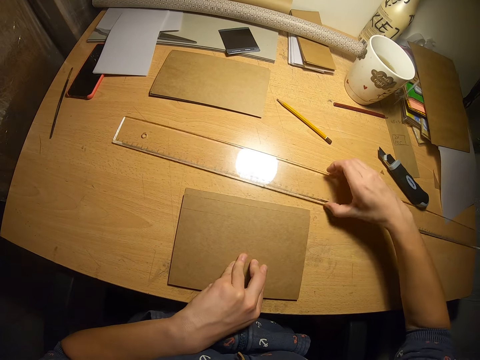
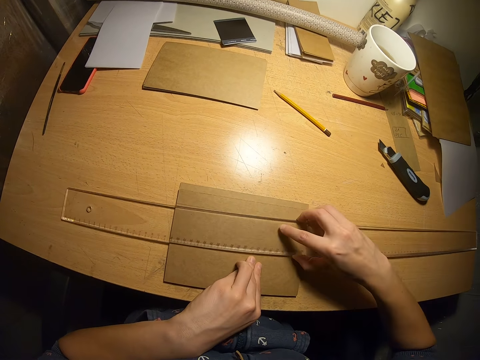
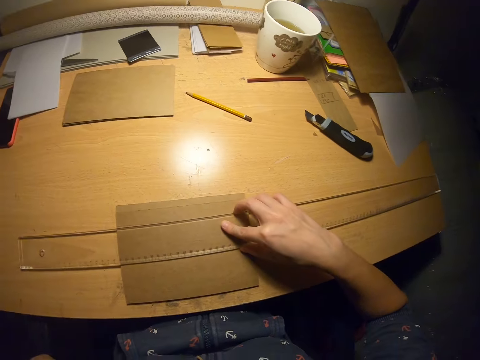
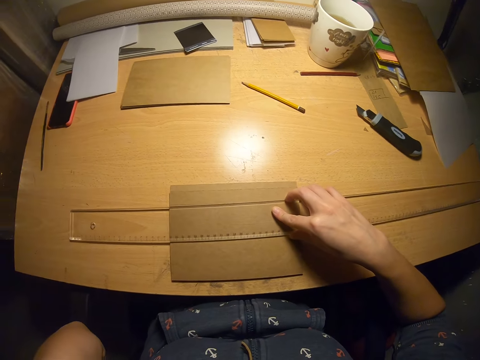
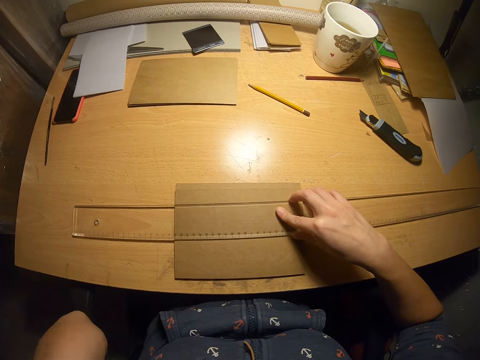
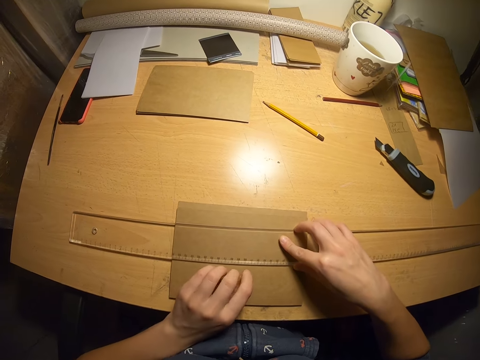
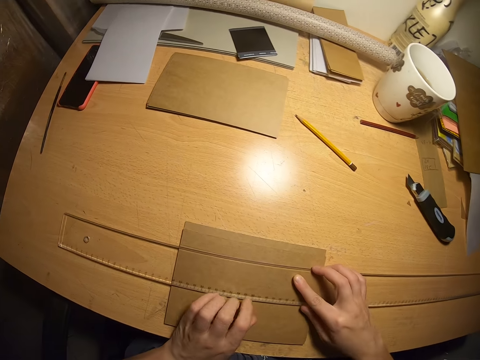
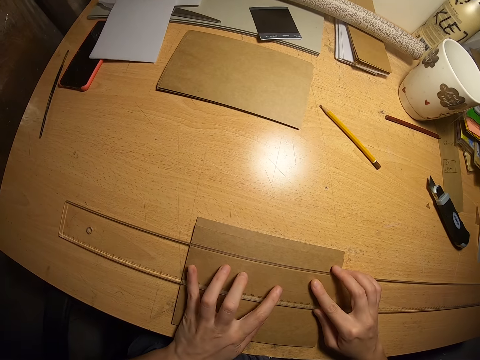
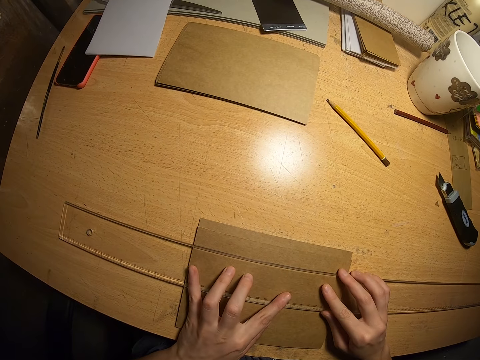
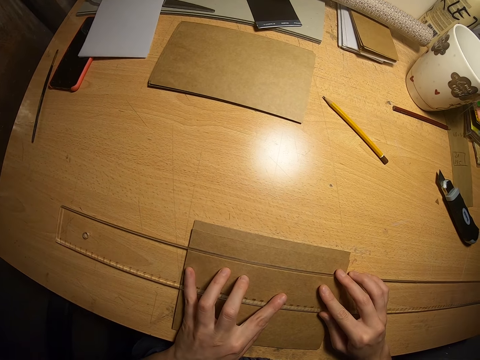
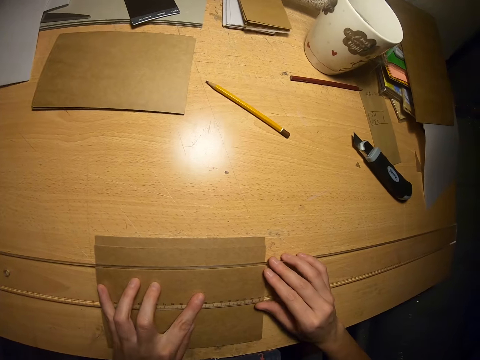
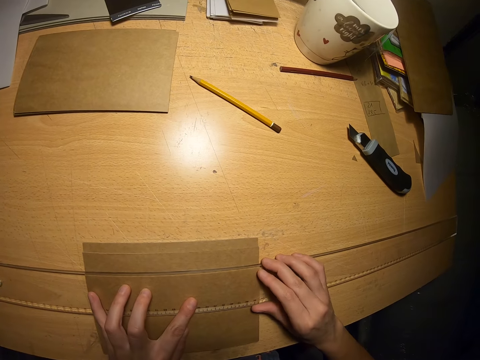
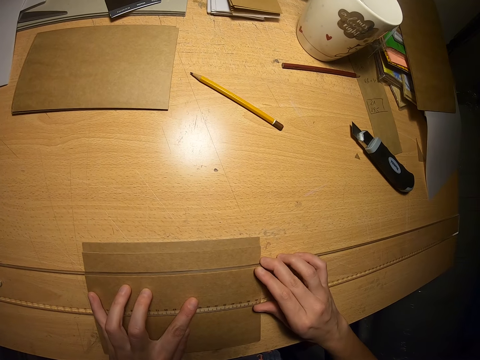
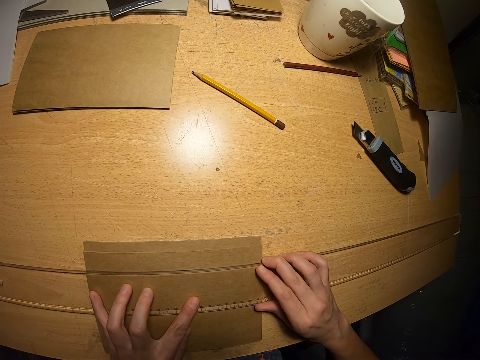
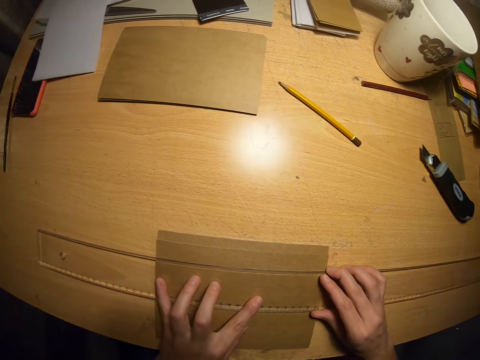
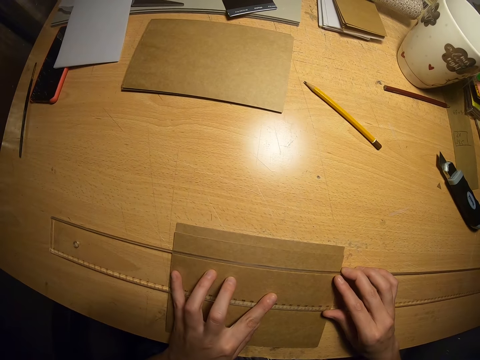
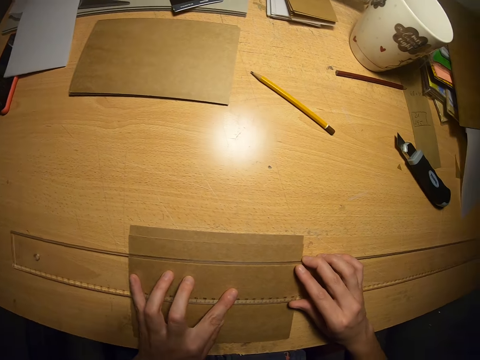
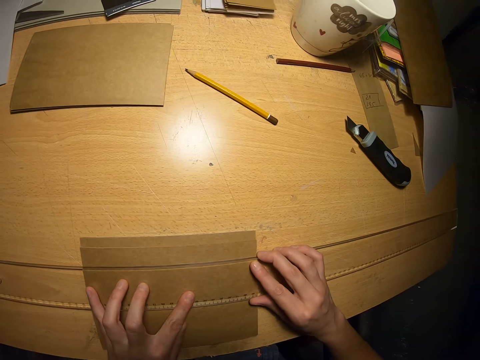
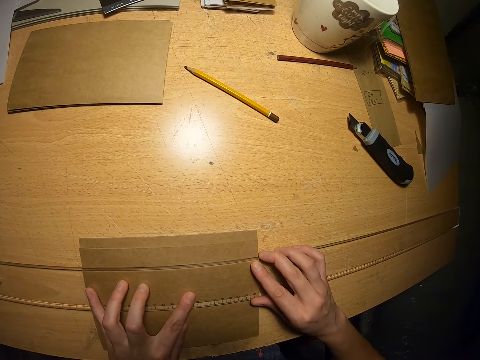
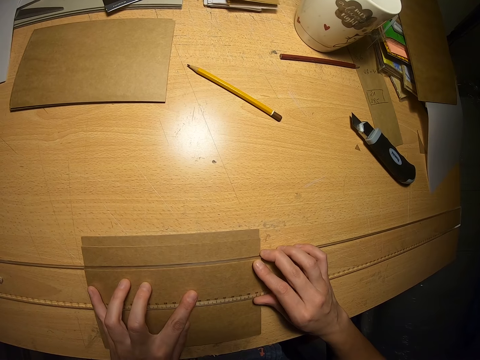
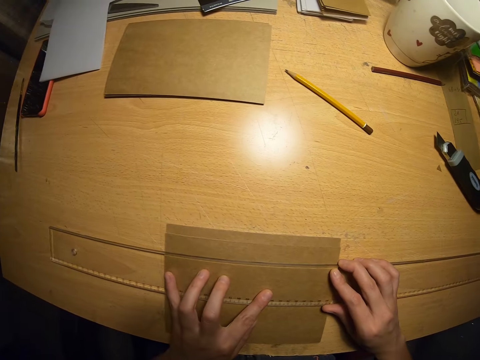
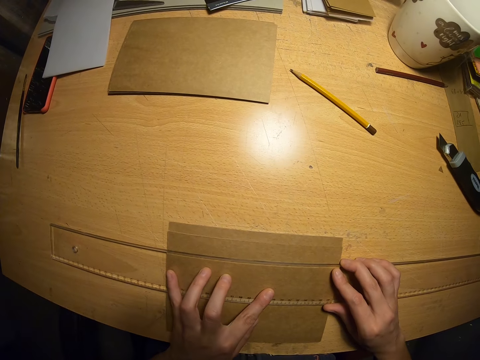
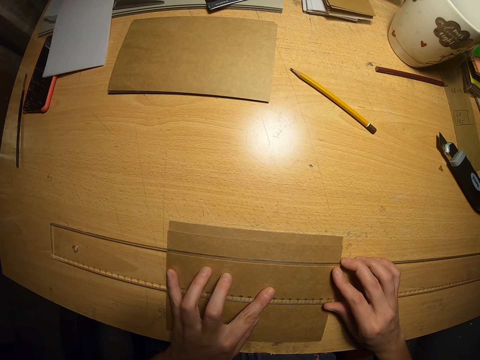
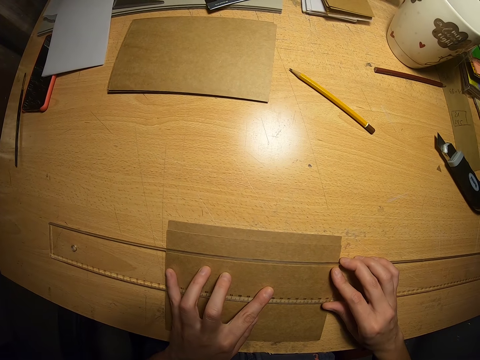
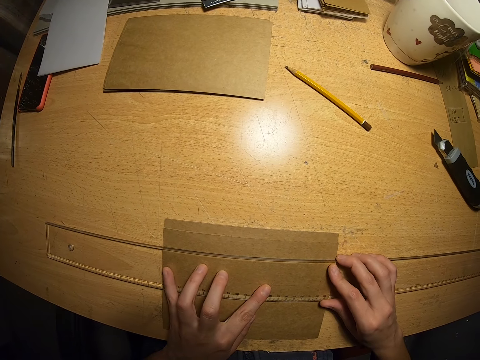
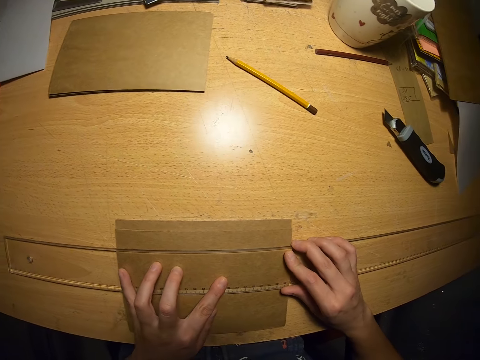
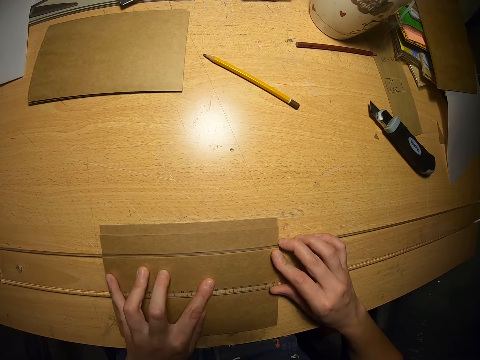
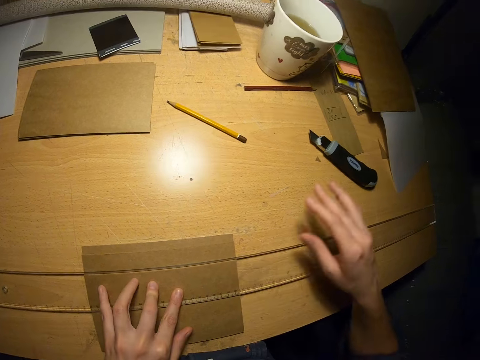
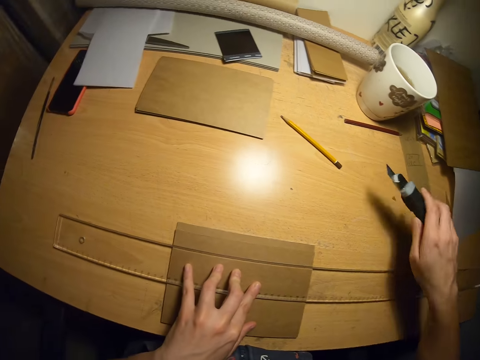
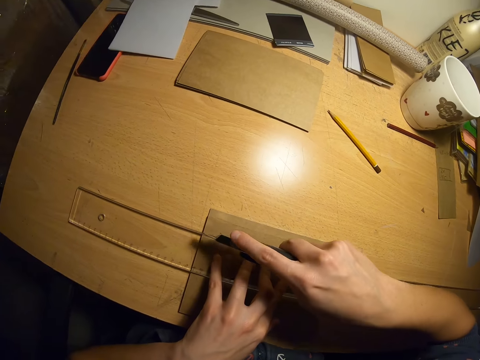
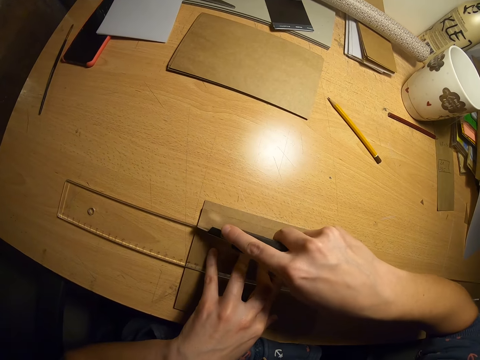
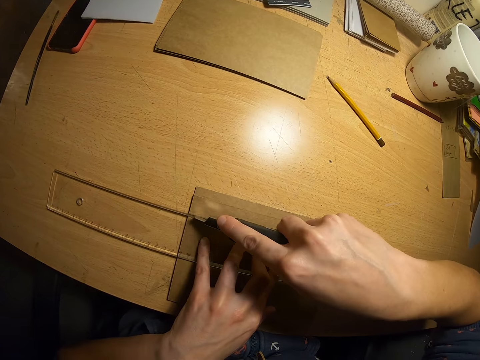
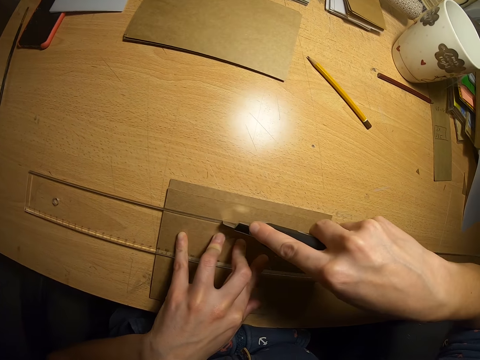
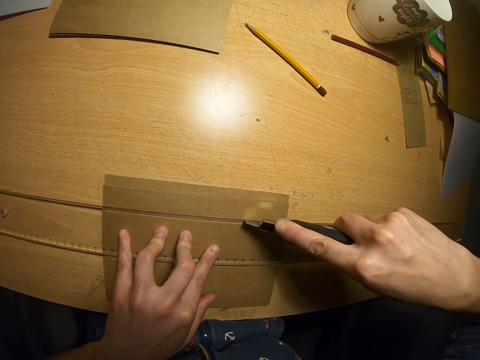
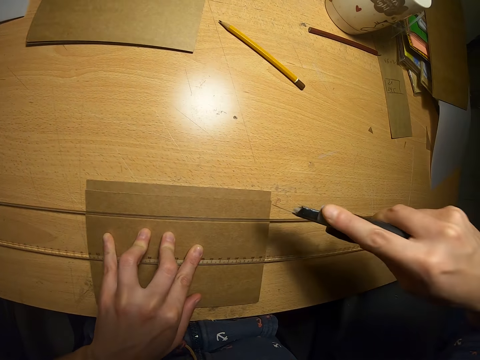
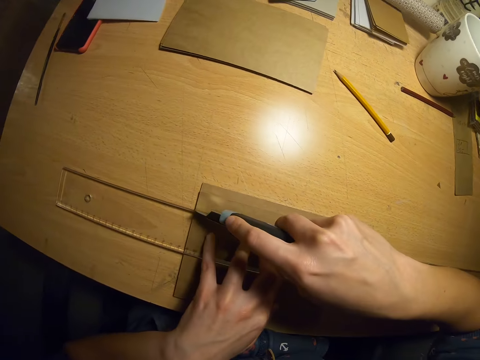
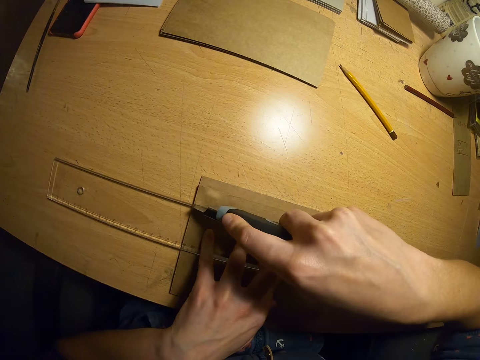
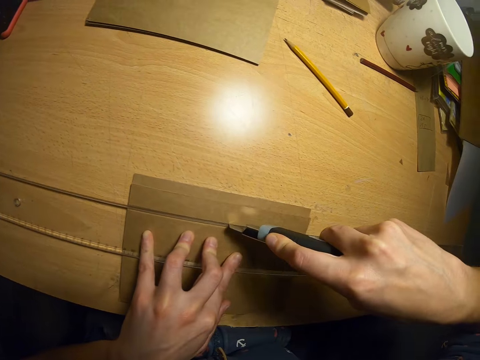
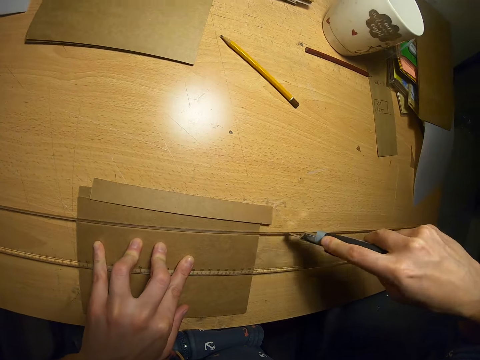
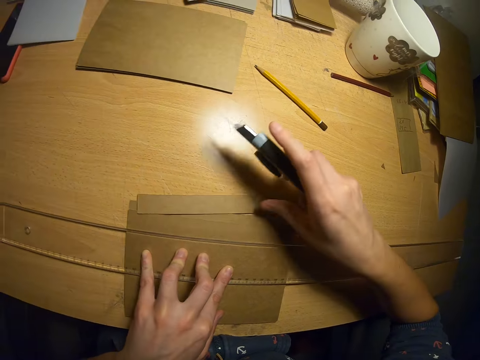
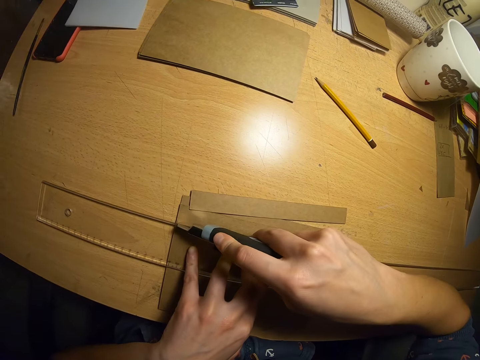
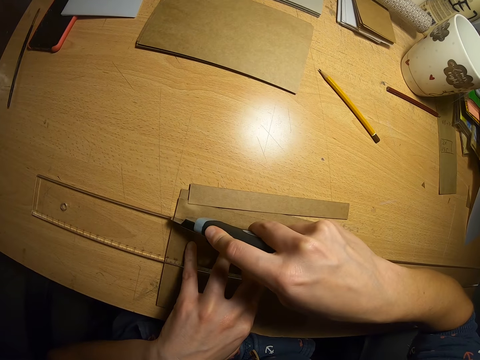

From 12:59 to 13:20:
The camera wearer picks up a ruler from the table. He measures the papers with the ruler. He places the ruler on the cardboard again. He touches his face with his left hand. He looks at the ruler. He measures the cardboard with the ruler. He picks up a paper cutter from the table. He cuts the papers with the paper cutter.

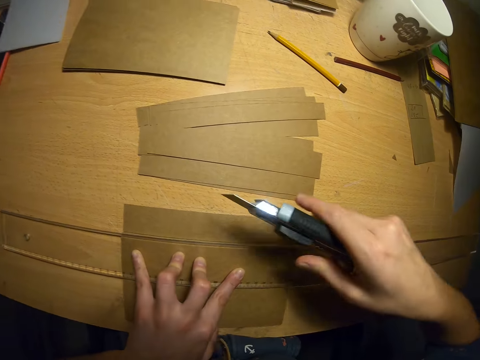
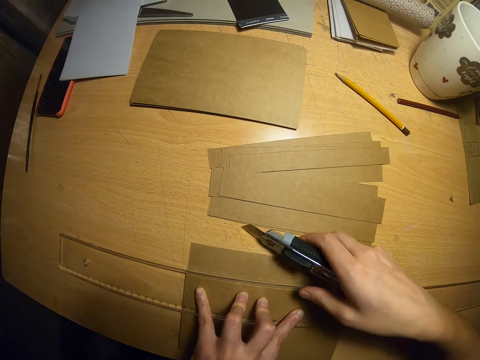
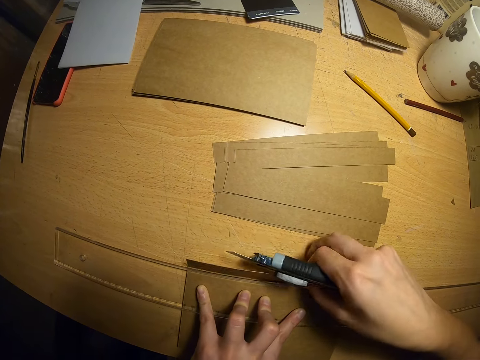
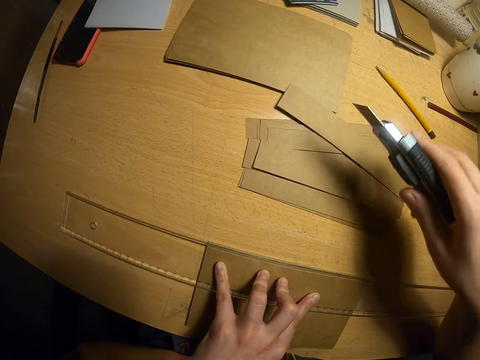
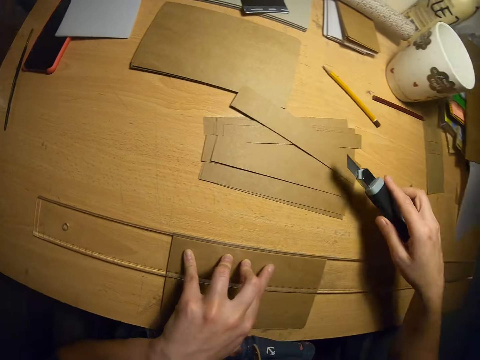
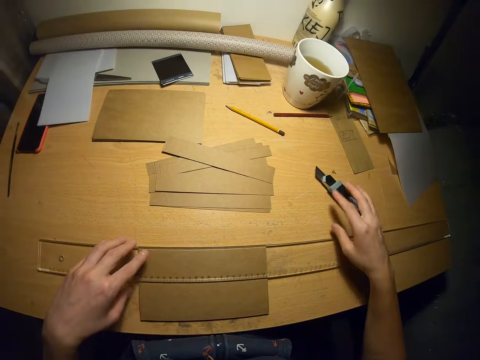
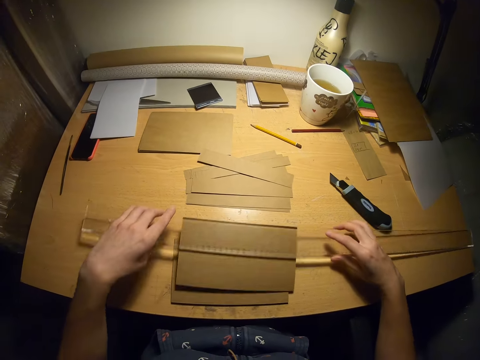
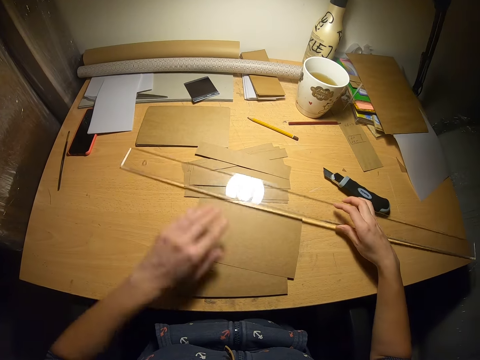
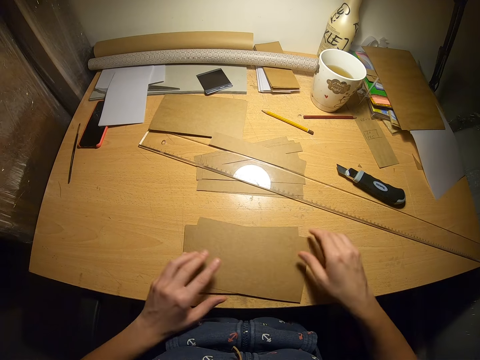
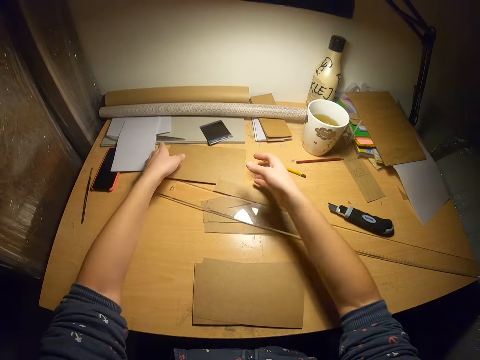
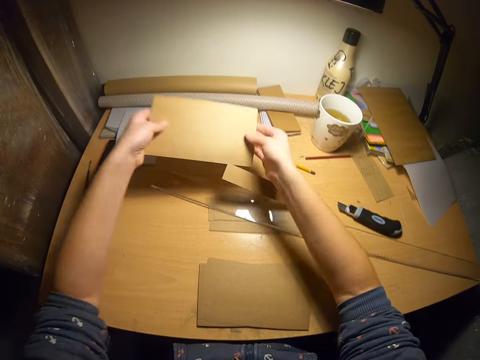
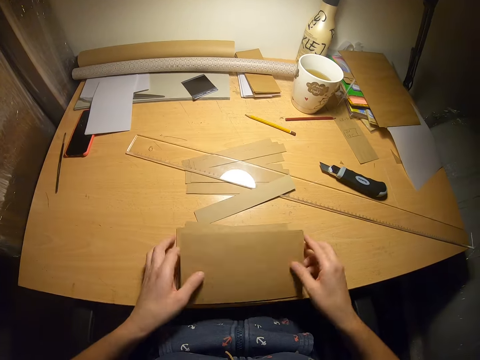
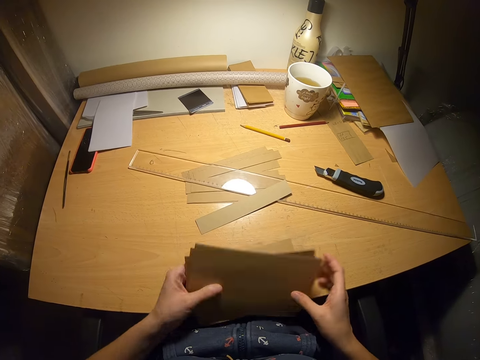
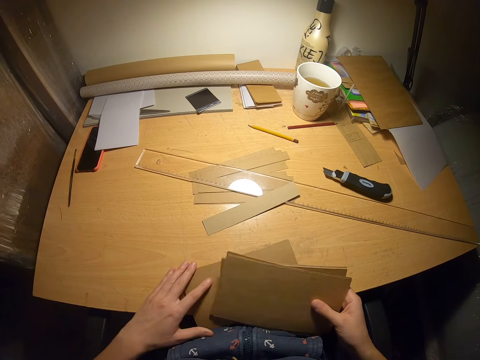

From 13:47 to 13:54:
The camera wearer drops the folding knife cutter on the right side of the table. She adjusts the steel rule backward. She adjusts the stack with her left hand. She takes a second stack of brown papers or manila papers from the left side of the table. She collates the second stack to the first stack. She arranges the stacks together.
